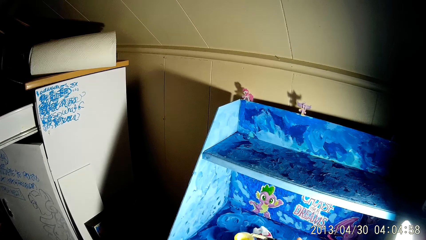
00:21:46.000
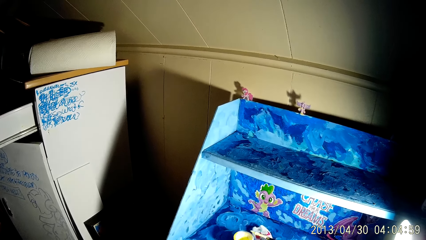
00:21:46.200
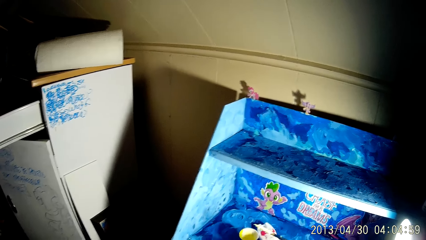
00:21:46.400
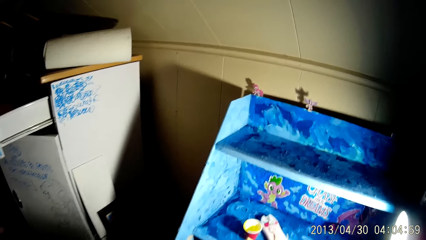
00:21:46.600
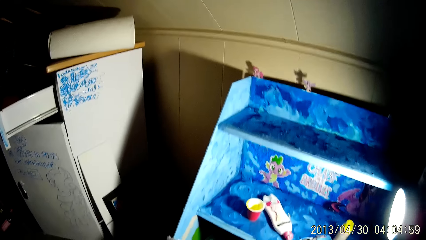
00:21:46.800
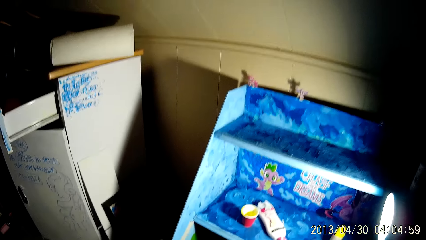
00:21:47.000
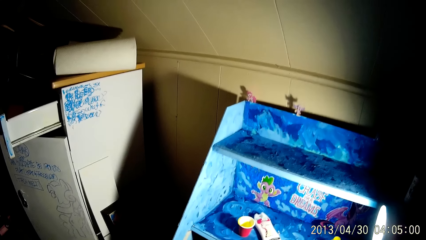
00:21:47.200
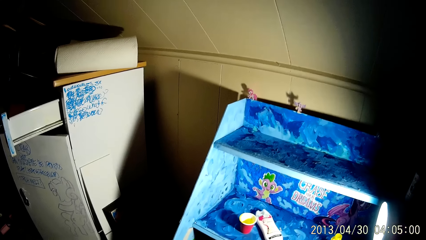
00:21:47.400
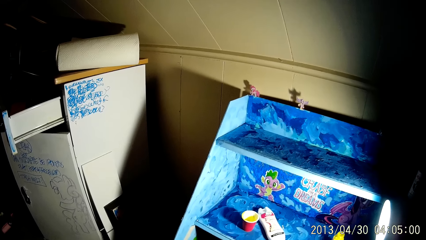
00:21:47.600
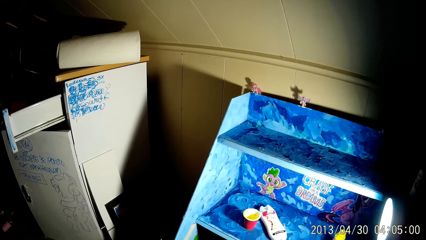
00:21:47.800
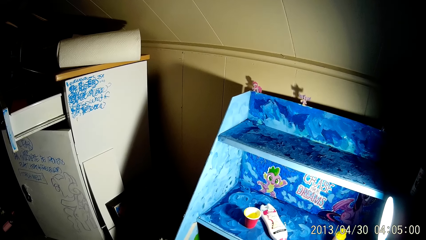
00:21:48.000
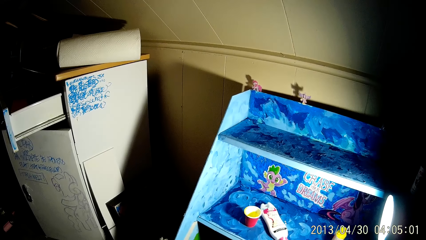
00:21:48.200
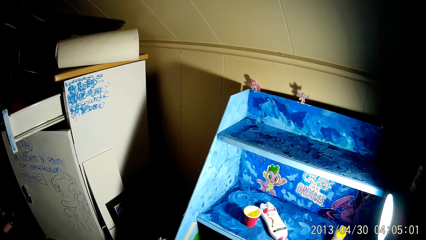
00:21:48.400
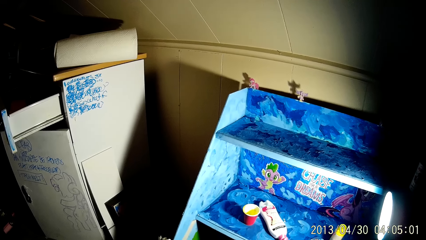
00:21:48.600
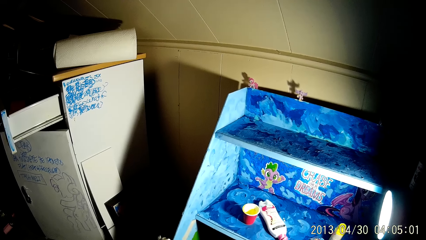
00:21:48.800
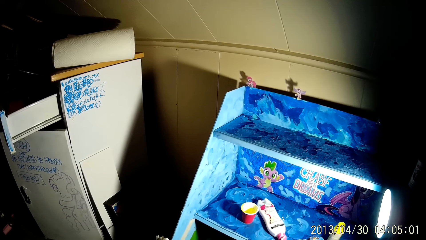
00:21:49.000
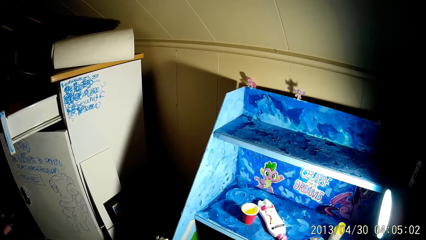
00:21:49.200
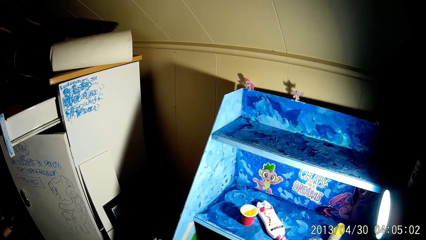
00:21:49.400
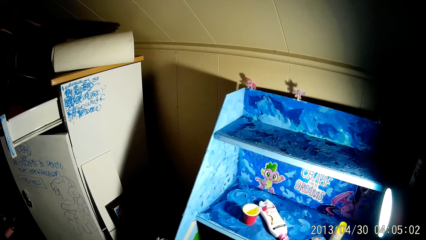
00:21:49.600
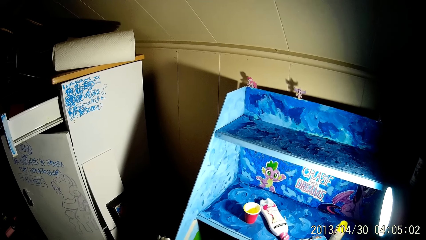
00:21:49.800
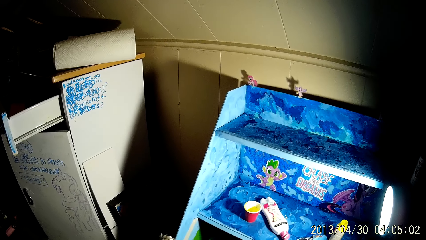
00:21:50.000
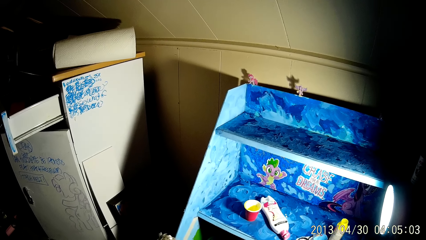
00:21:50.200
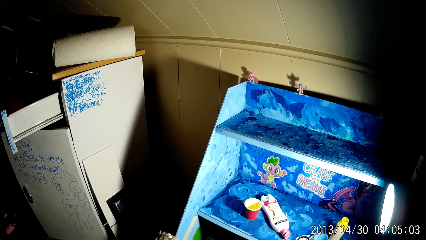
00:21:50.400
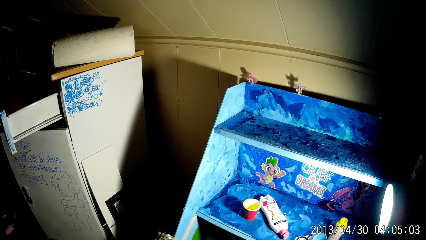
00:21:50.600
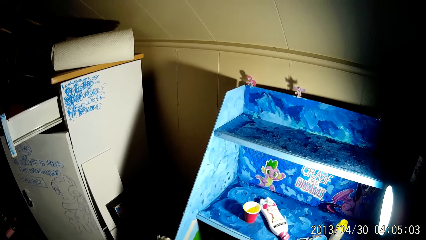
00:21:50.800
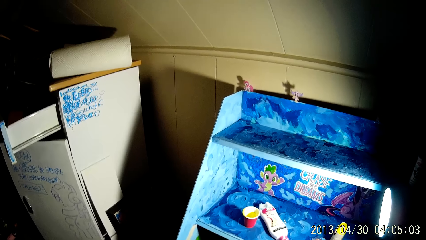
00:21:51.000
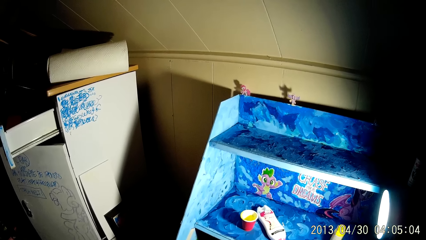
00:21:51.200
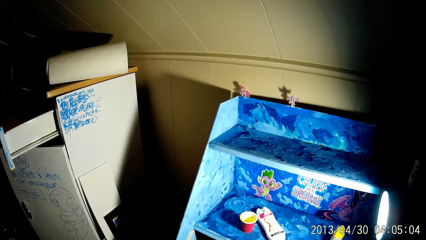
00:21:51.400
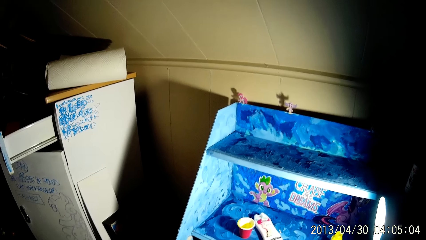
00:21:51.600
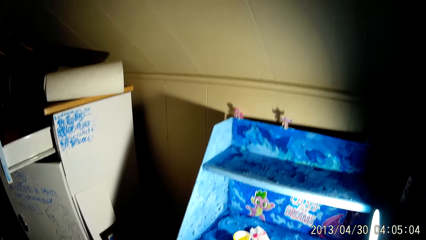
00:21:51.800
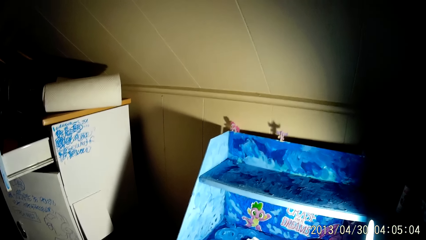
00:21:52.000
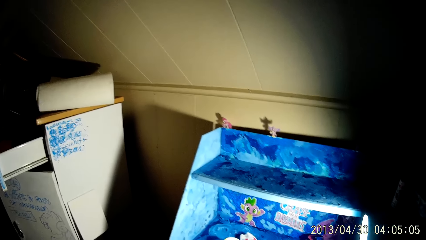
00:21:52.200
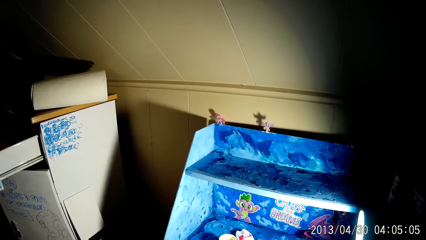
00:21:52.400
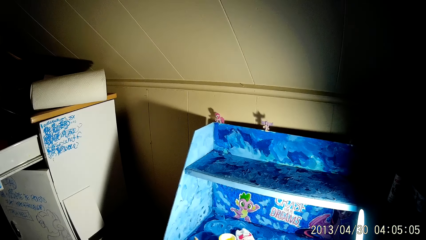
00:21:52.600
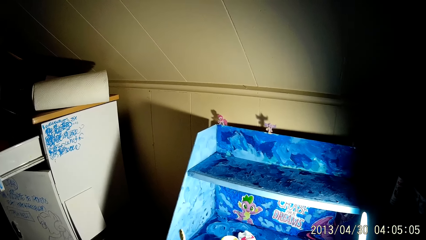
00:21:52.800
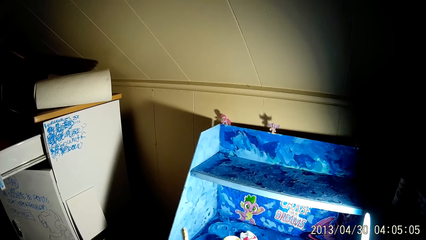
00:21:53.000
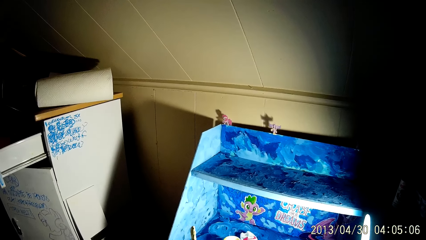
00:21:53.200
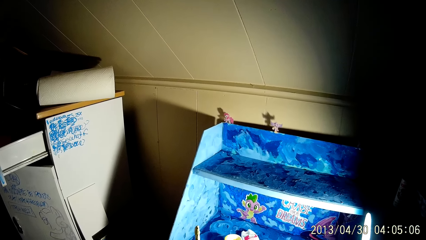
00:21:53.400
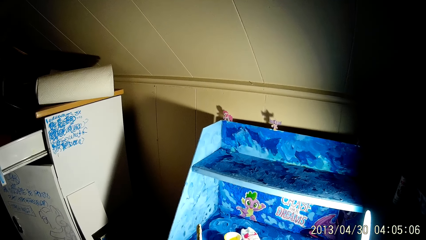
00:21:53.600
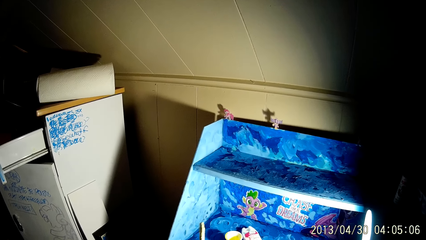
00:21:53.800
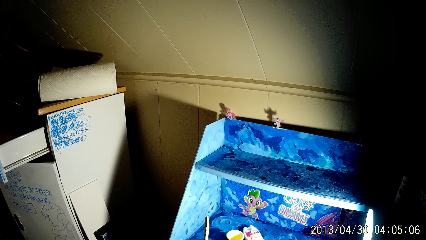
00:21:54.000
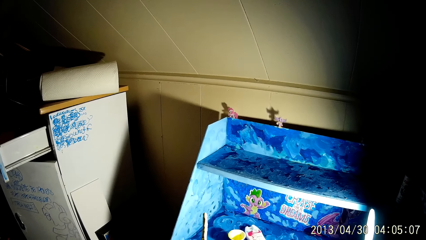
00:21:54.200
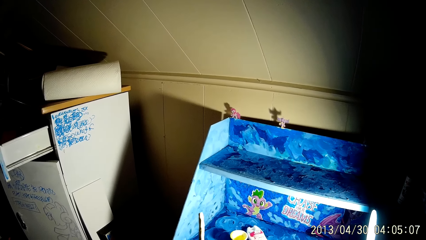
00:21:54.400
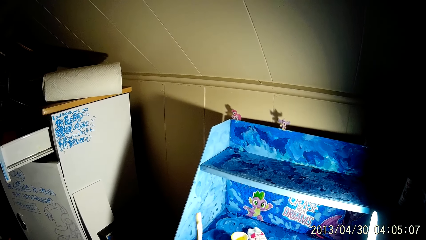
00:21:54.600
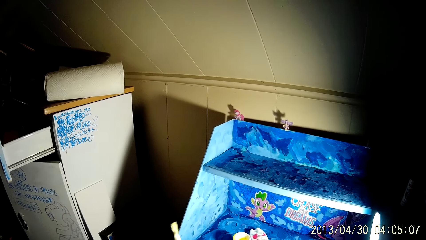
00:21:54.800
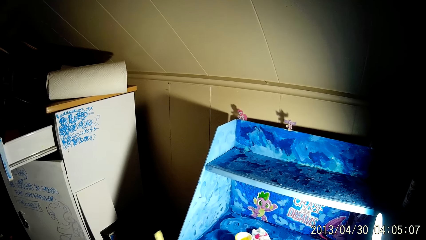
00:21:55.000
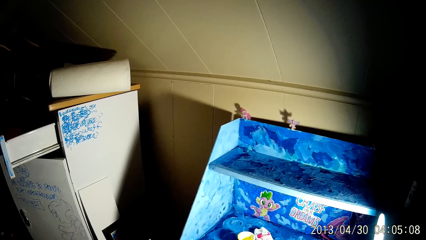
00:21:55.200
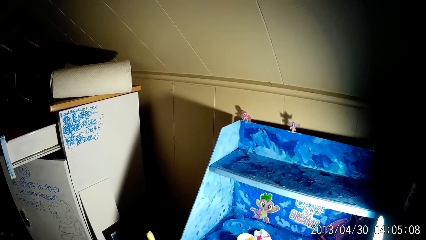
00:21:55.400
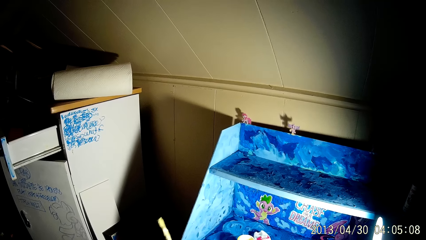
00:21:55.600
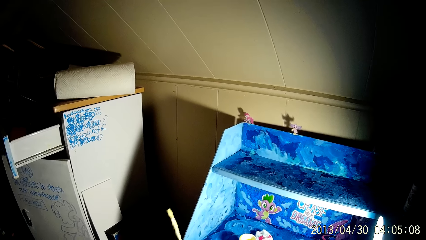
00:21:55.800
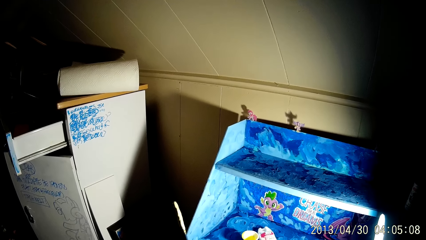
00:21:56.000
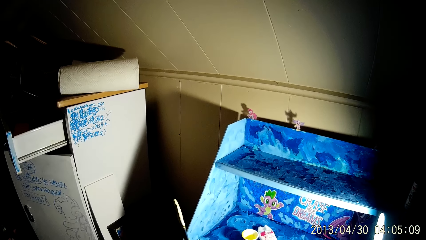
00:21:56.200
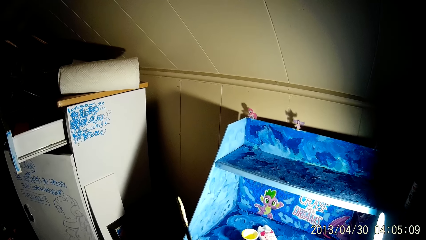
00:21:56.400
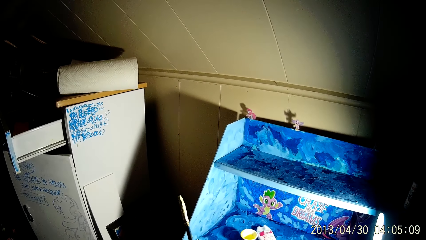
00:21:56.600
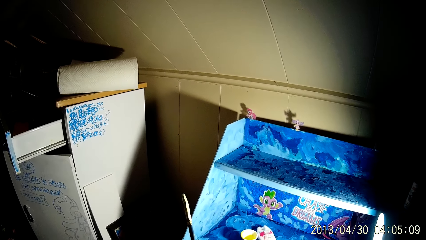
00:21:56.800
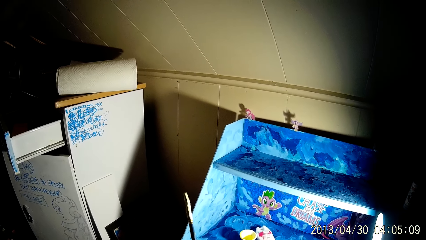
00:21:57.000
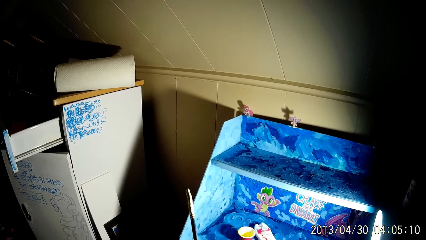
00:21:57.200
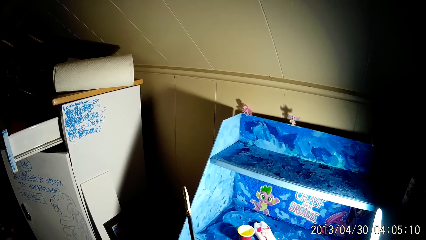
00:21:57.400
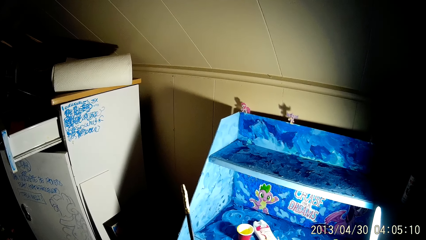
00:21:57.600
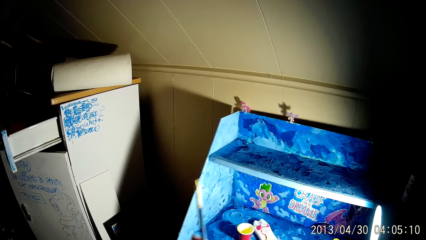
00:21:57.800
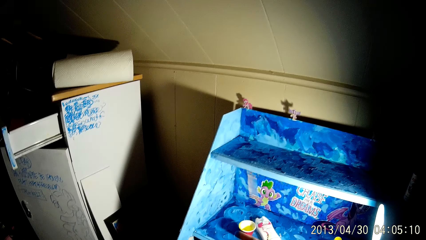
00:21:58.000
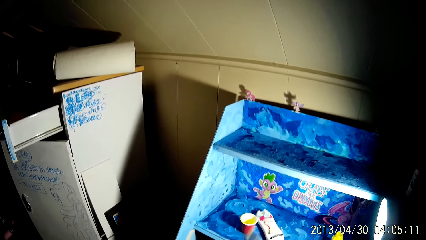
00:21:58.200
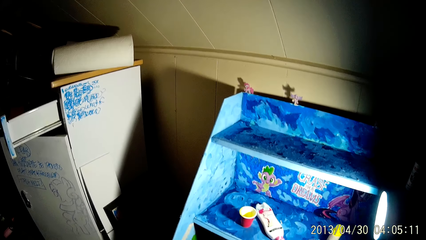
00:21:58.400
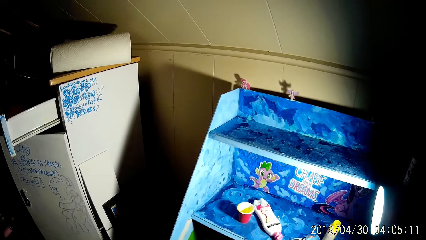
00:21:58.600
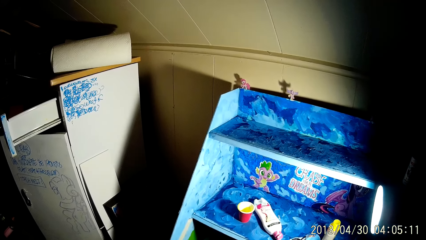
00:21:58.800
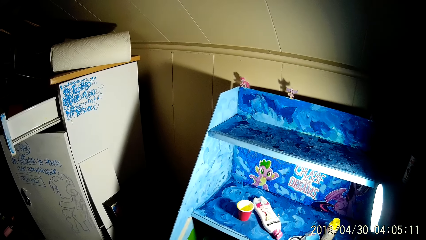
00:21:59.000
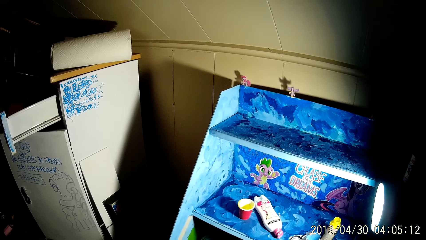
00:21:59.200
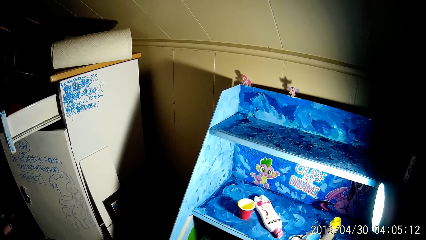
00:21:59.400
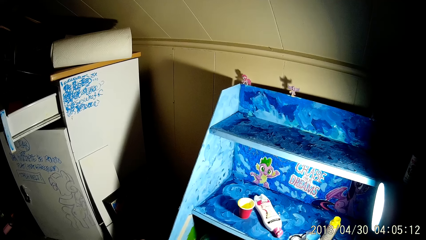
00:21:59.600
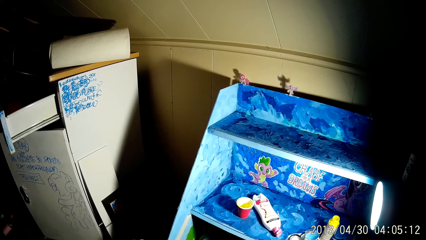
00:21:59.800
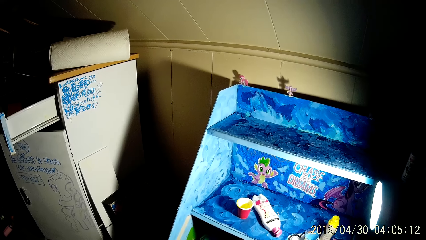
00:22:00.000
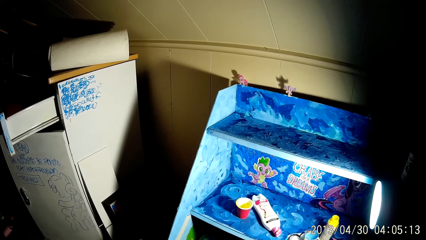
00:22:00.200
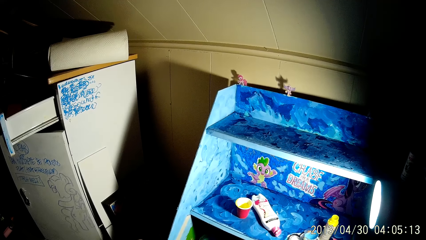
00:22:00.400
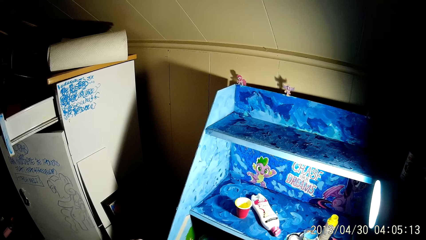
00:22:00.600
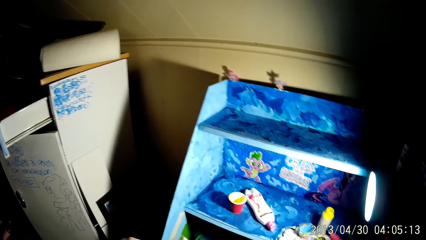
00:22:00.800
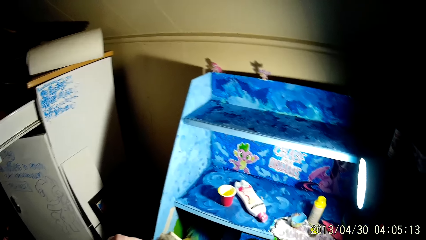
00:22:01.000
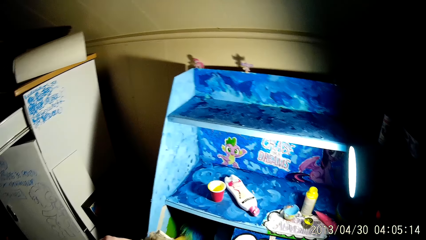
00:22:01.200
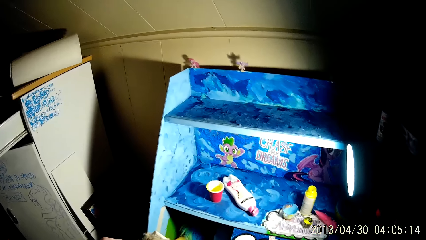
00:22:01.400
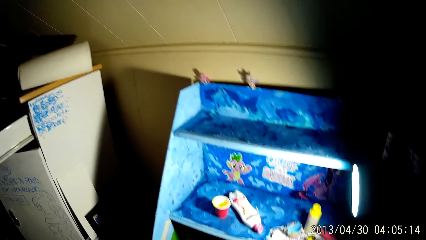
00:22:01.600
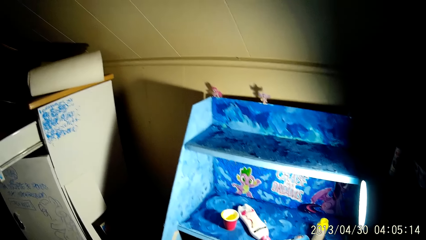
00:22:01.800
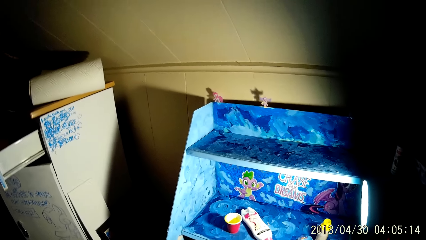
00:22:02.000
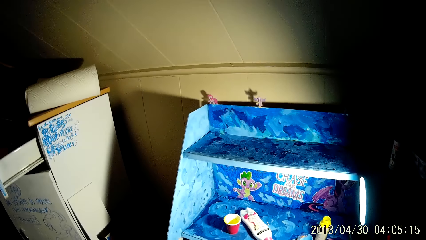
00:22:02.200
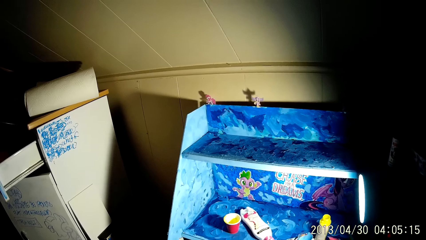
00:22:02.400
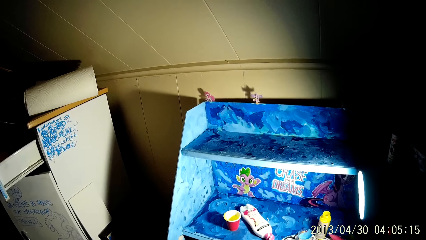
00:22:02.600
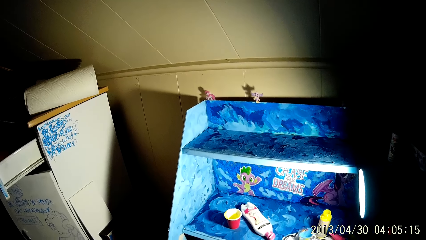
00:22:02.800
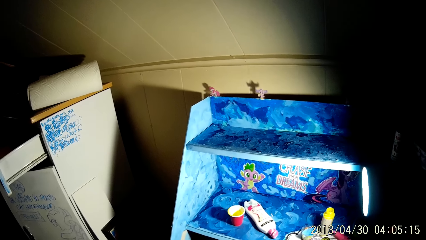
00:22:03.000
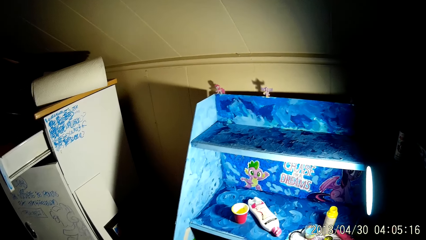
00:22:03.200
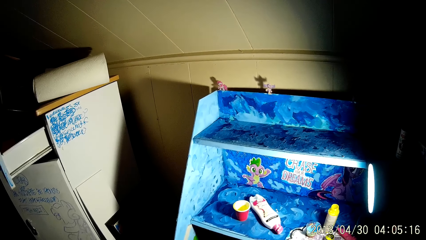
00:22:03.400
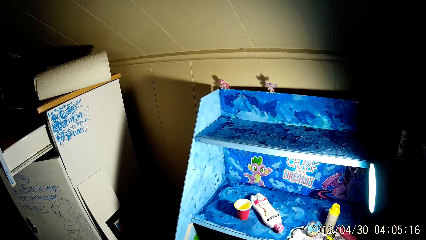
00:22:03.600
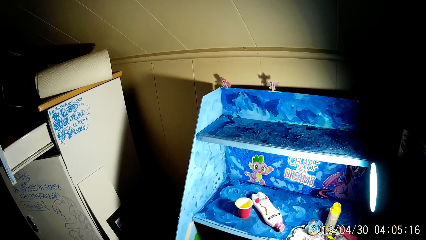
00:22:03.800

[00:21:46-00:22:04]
The camera wearer holds up the brush with his right hand. He lowers the brush.
